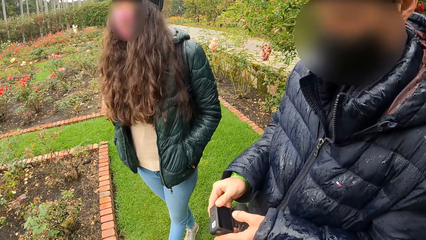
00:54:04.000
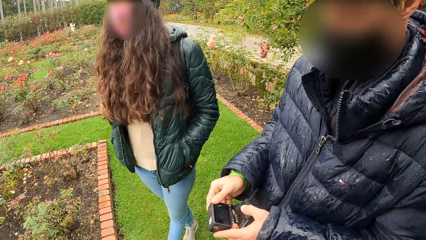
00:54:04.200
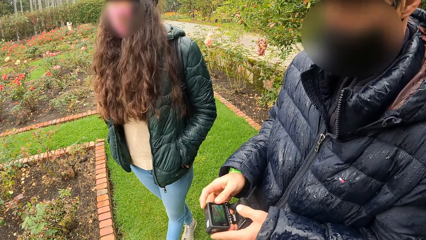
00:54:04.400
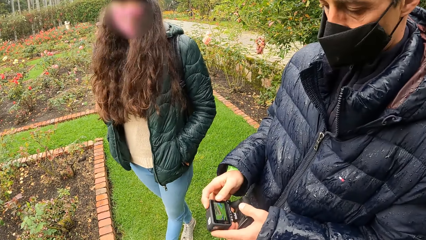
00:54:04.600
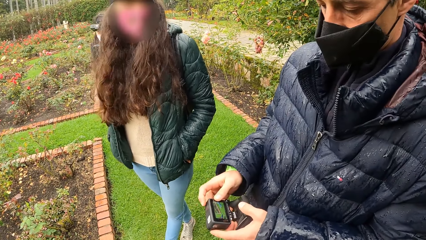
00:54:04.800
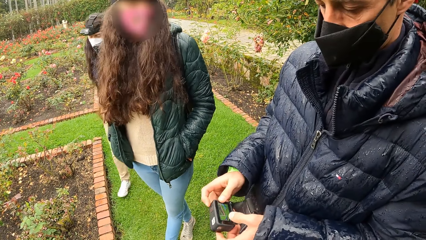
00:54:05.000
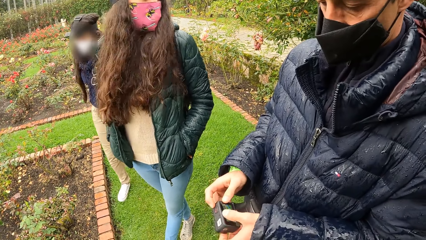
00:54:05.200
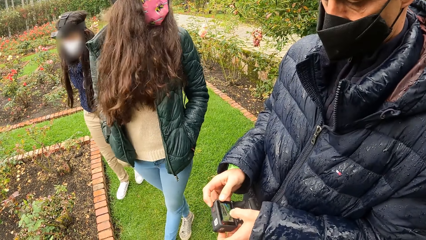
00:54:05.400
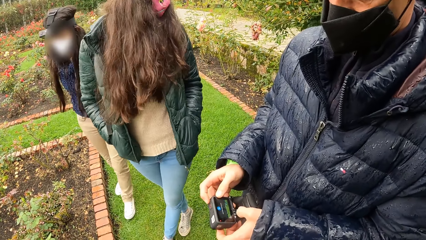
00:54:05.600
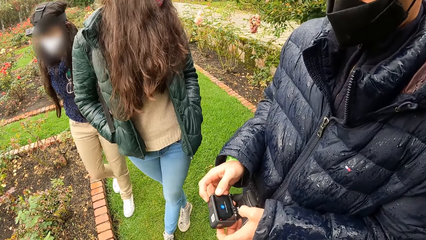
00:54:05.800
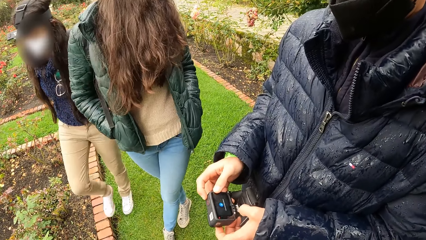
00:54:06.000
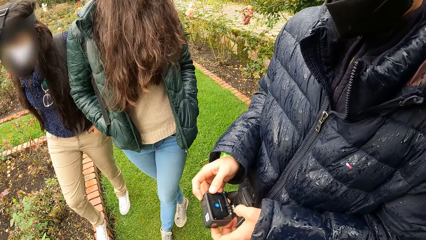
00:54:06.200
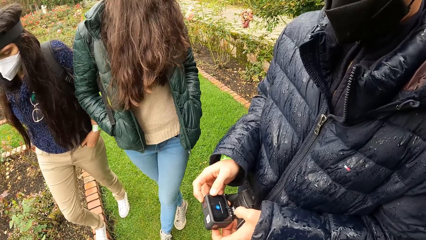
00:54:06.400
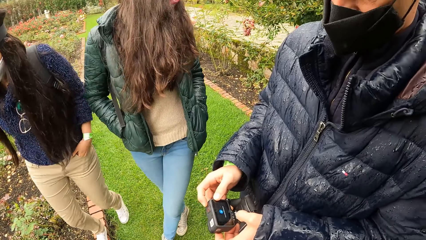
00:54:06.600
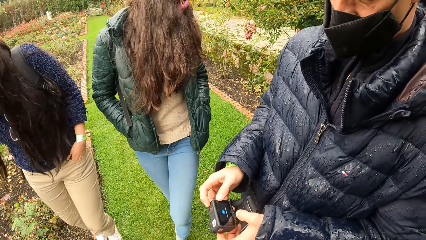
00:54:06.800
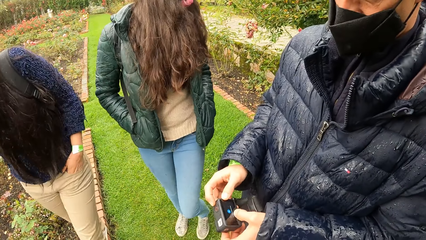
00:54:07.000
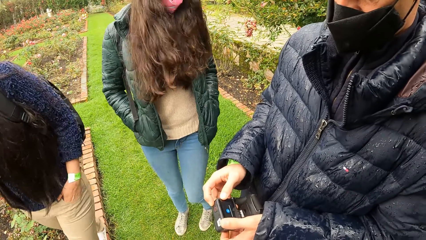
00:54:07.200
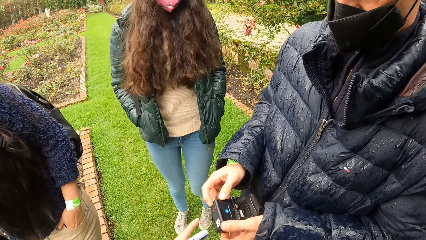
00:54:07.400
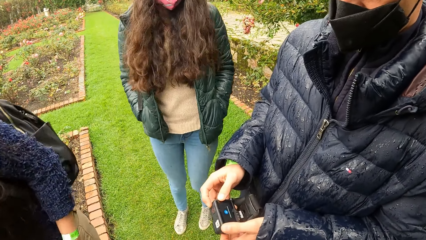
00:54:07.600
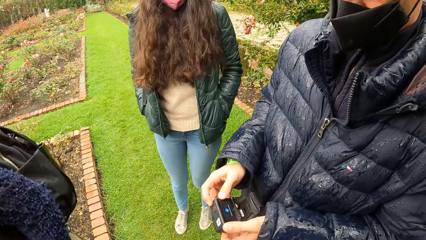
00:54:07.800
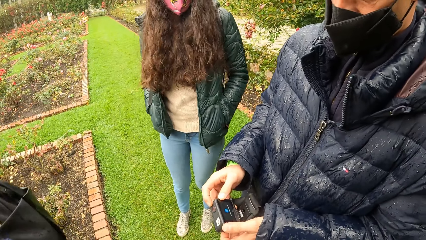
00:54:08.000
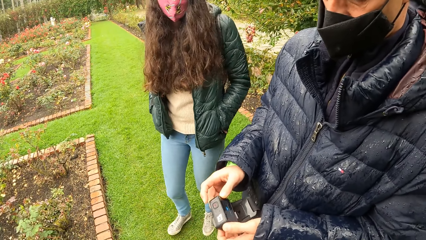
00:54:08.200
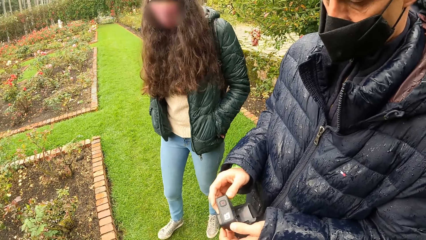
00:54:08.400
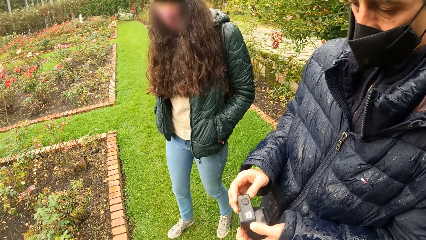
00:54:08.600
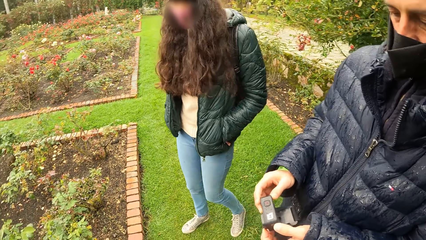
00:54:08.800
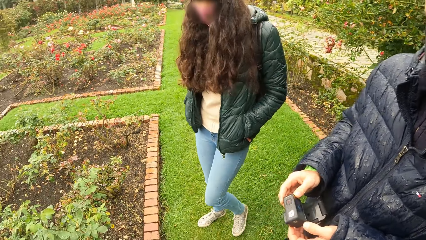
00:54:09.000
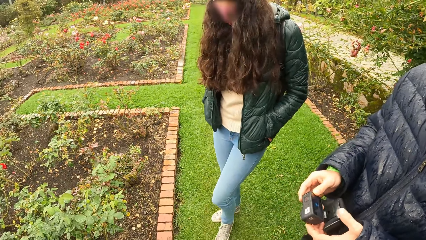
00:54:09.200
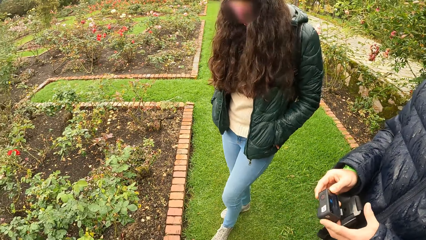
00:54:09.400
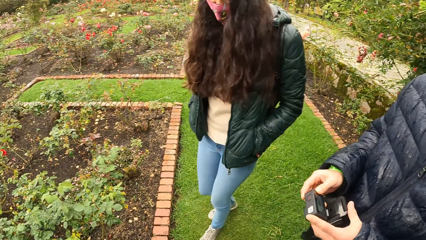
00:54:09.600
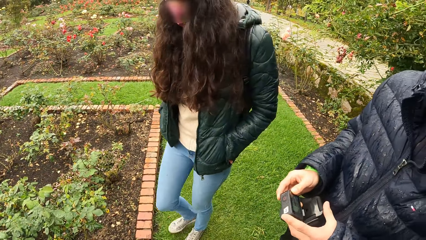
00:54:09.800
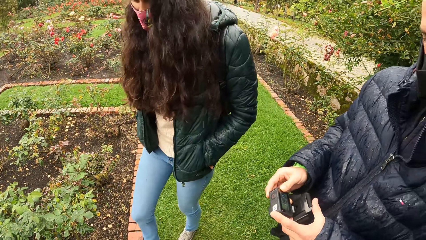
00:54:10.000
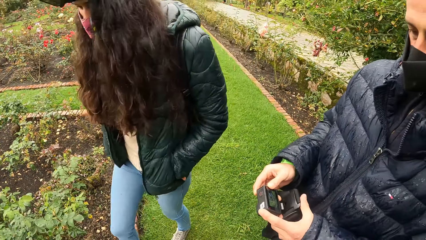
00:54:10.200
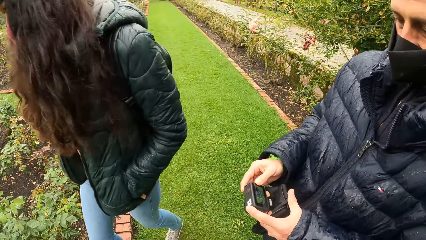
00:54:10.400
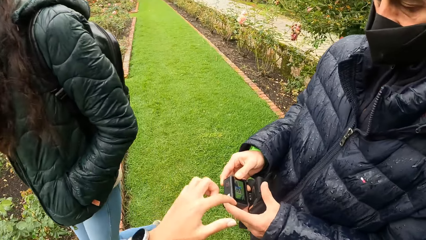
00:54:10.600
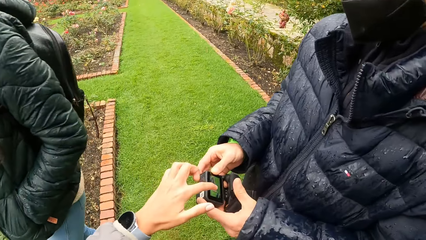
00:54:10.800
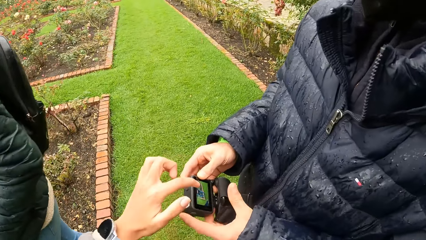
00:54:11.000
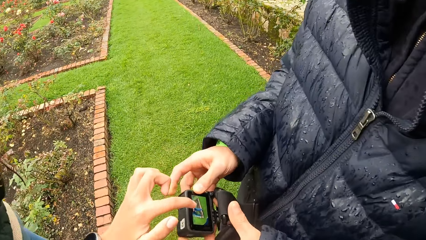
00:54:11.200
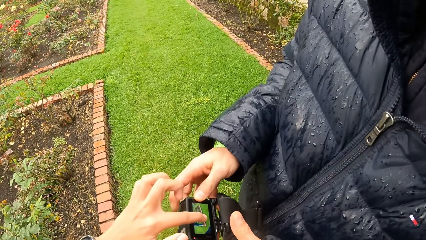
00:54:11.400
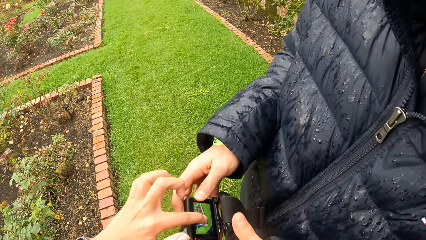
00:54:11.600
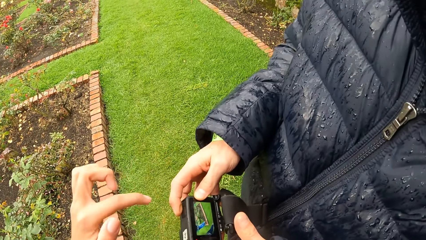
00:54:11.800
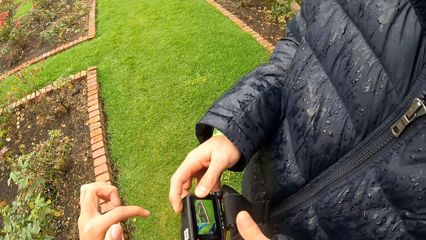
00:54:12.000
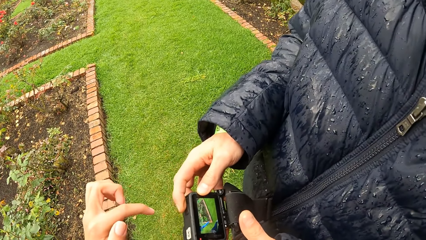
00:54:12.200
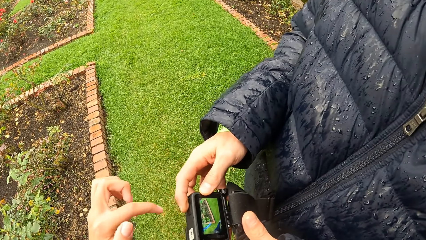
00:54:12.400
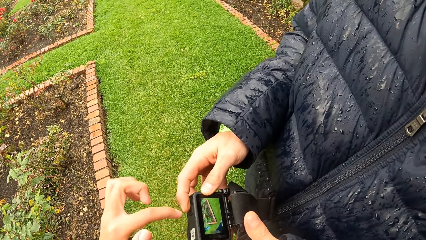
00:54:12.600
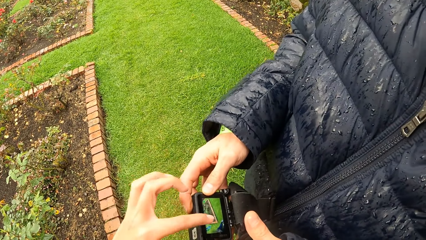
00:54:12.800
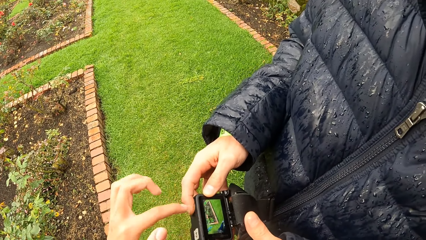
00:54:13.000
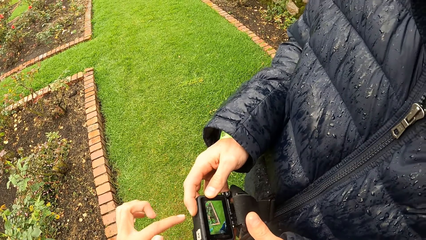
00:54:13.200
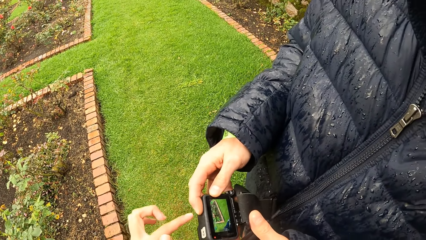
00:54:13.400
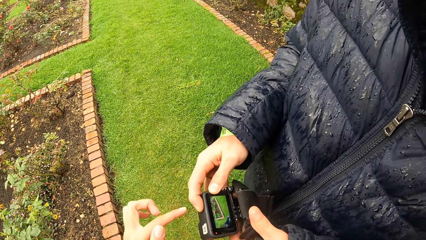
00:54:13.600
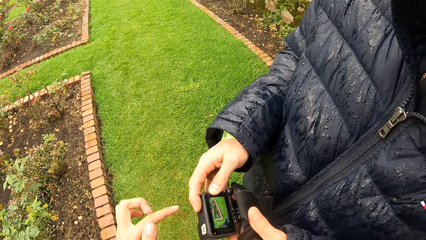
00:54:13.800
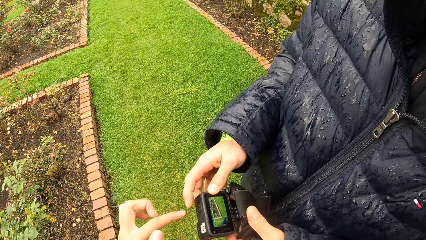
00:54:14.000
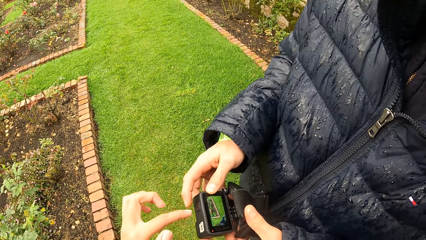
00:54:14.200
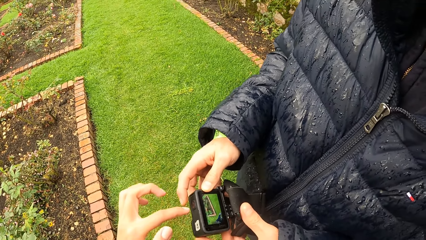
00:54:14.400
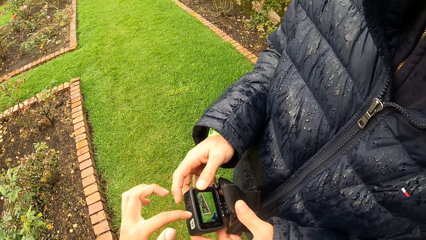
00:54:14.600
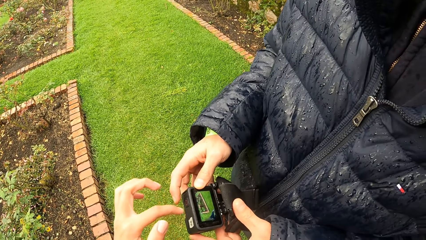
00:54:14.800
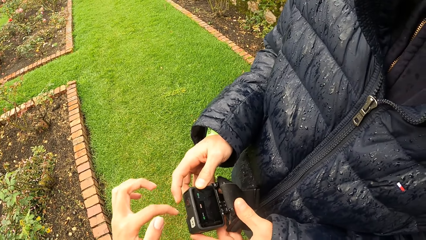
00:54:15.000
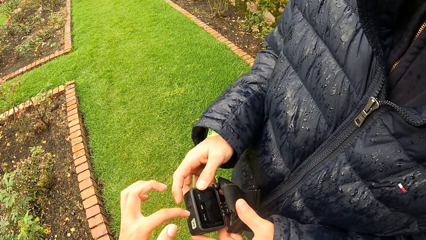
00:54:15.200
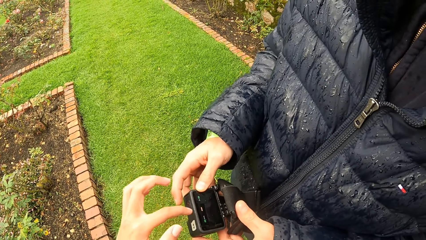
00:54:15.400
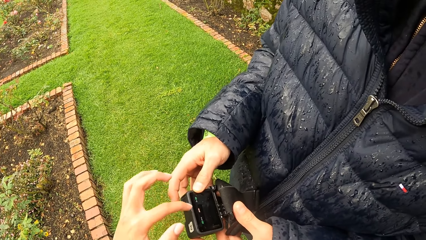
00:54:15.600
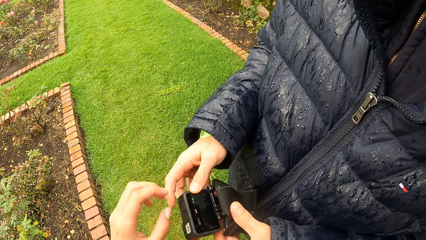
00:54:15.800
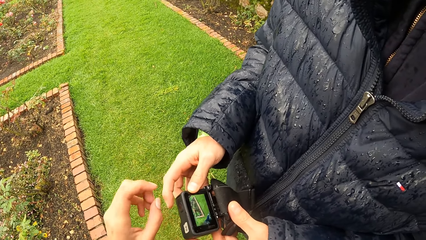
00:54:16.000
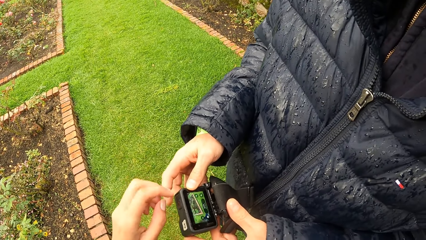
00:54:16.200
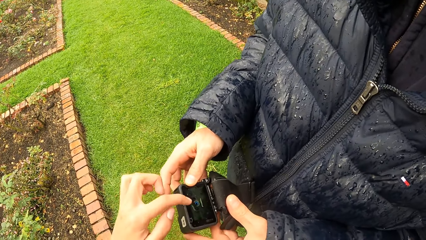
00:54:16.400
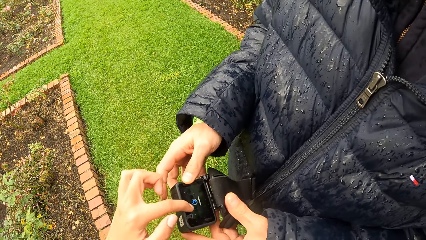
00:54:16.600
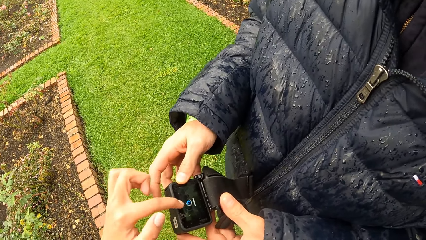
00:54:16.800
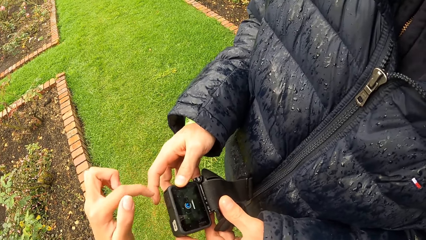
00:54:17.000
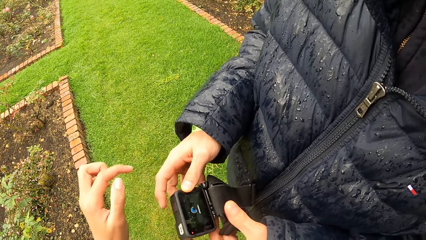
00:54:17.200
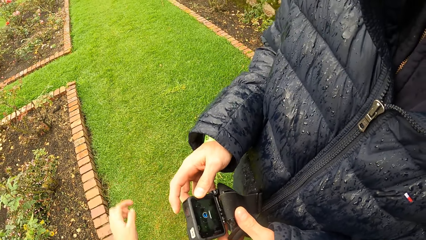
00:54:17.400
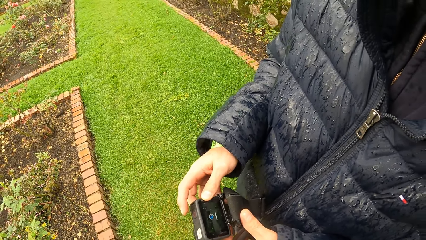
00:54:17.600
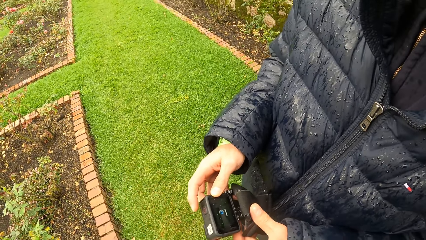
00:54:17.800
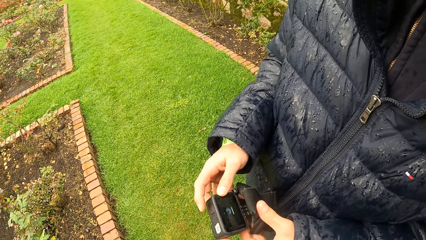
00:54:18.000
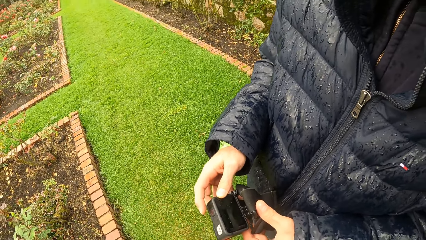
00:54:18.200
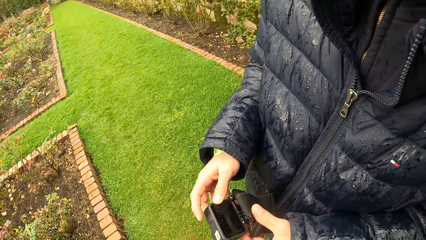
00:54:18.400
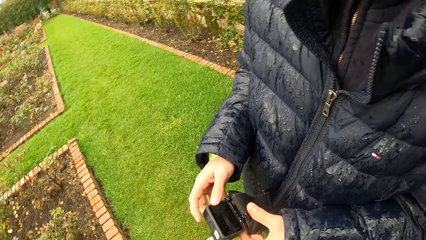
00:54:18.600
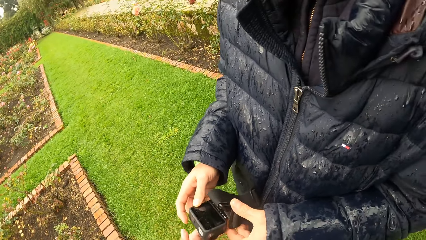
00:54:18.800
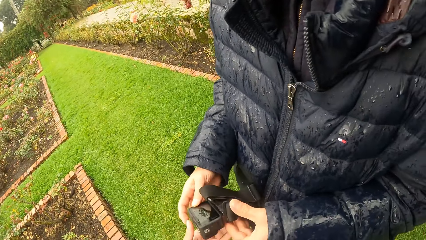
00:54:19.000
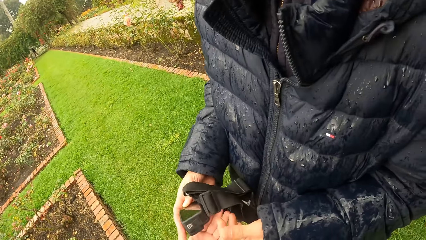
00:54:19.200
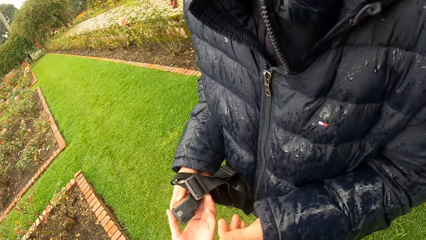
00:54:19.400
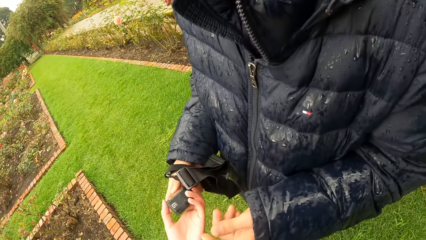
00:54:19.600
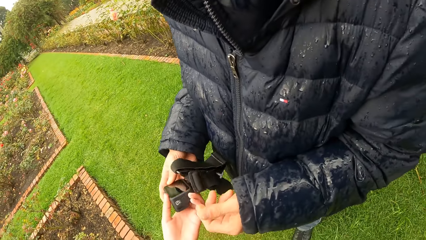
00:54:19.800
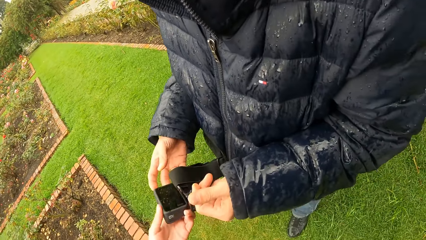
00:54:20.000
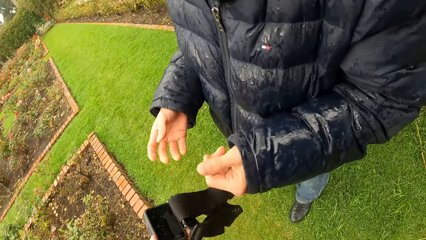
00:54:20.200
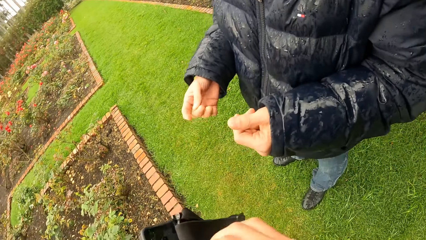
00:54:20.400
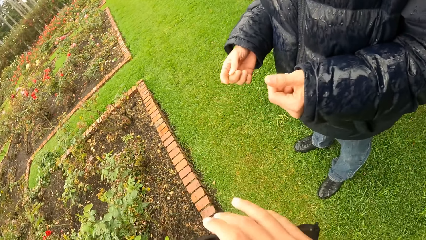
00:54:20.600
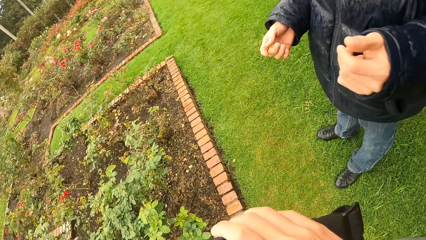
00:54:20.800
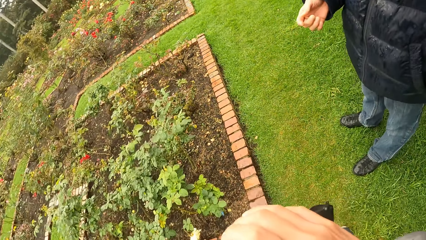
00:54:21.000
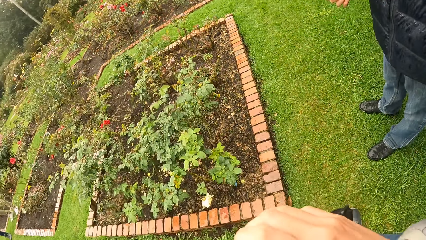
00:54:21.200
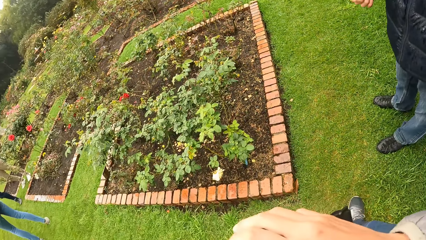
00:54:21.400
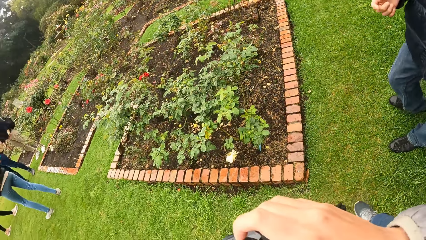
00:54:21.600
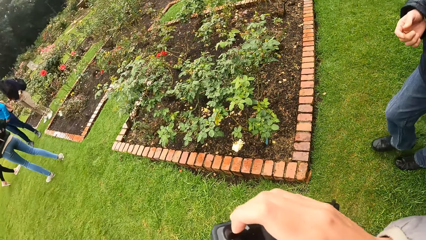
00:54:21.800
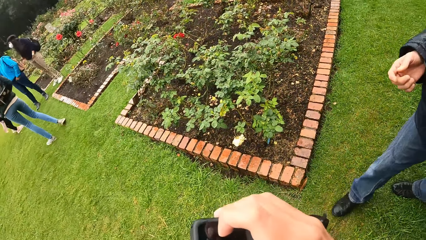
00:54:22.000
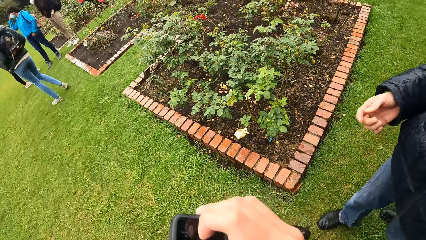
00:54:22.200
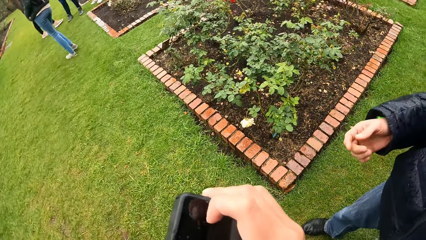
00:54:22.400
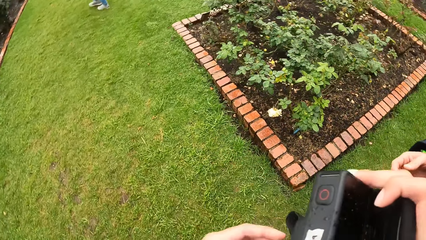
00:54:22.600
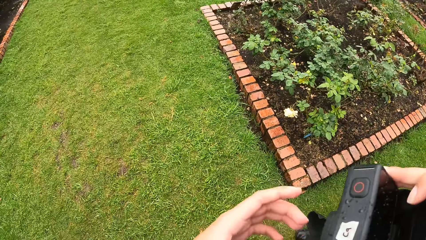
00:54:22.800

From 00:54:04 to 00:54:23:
A girl walks past the back of the camera wearer. Another girl walks past the back of the camera wearer. The camera wearer taps on the camera screen in a man's hands with her left hand. She touches the head camera with her left index finger. She tilts the head camera with her left hand. She takes the head camera from the man's hand with her left hand. She holds the head camera with her hands.
